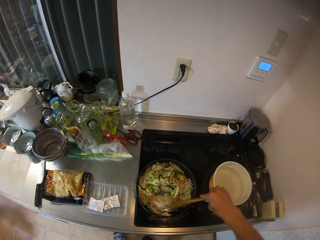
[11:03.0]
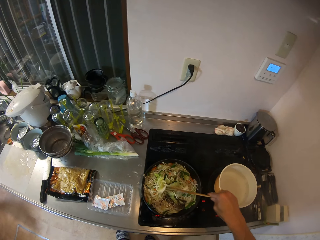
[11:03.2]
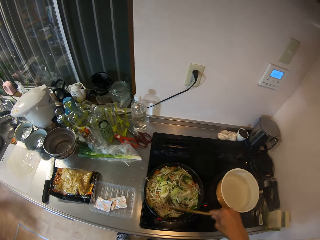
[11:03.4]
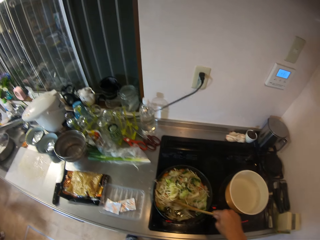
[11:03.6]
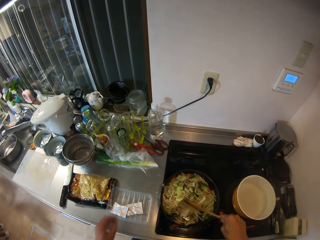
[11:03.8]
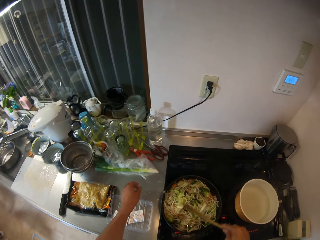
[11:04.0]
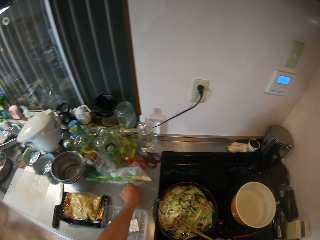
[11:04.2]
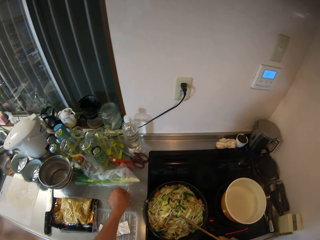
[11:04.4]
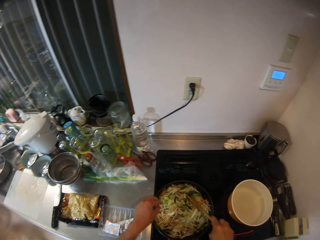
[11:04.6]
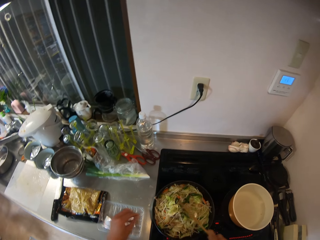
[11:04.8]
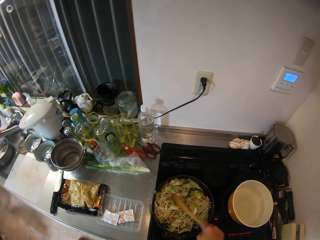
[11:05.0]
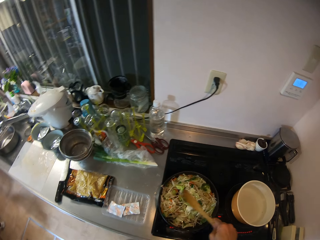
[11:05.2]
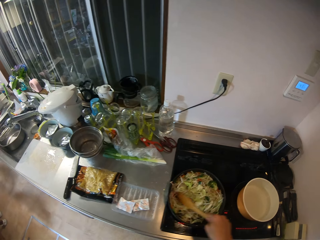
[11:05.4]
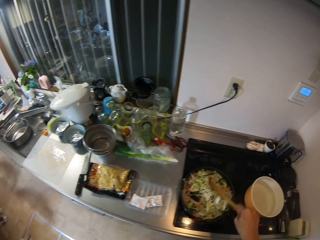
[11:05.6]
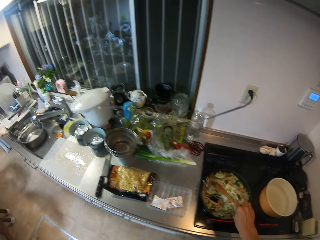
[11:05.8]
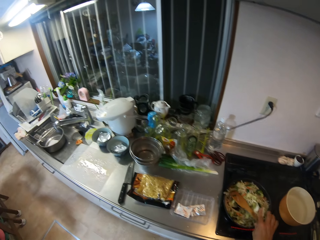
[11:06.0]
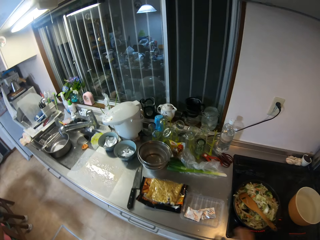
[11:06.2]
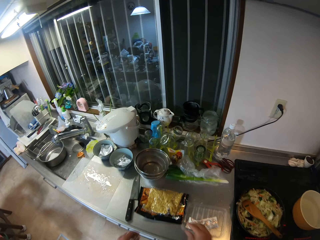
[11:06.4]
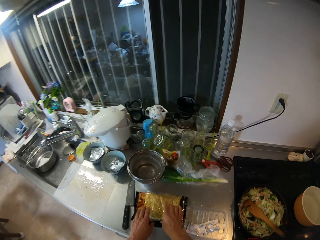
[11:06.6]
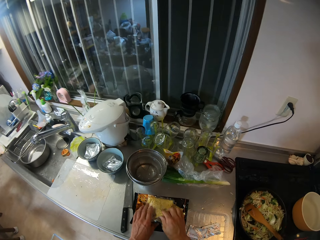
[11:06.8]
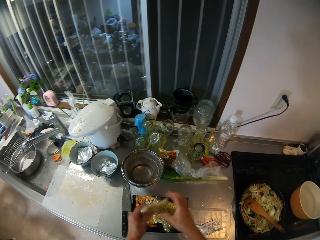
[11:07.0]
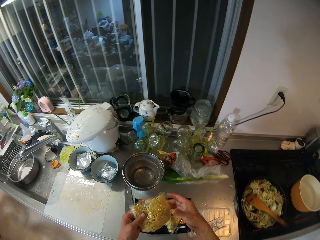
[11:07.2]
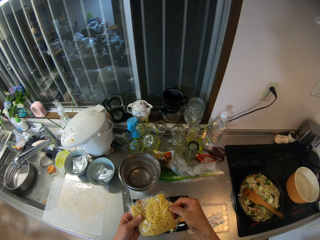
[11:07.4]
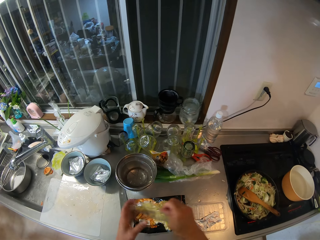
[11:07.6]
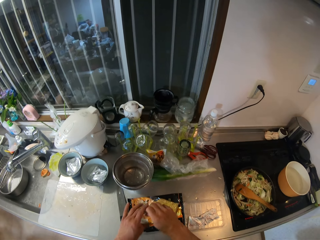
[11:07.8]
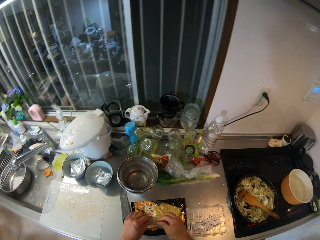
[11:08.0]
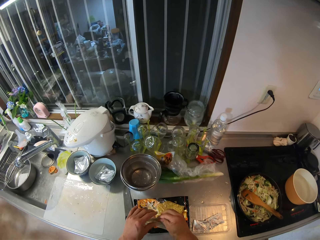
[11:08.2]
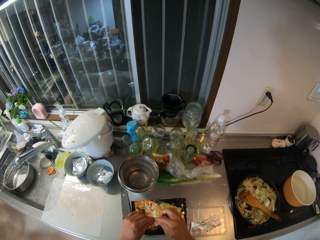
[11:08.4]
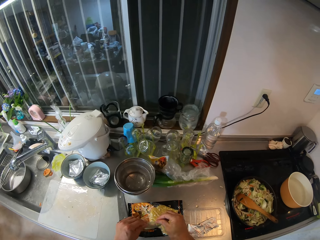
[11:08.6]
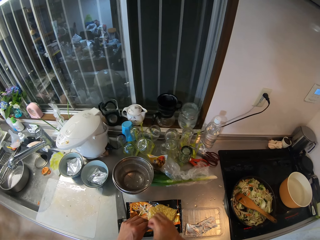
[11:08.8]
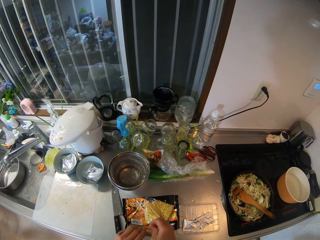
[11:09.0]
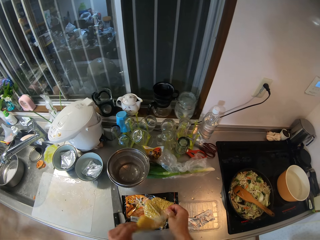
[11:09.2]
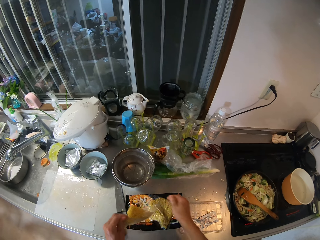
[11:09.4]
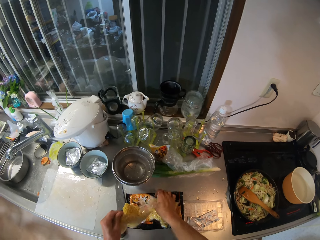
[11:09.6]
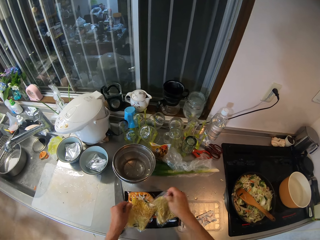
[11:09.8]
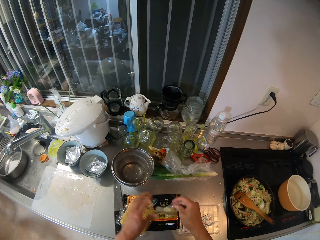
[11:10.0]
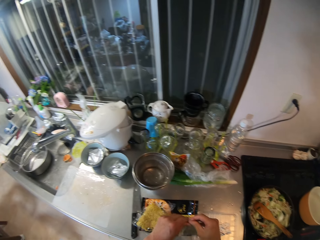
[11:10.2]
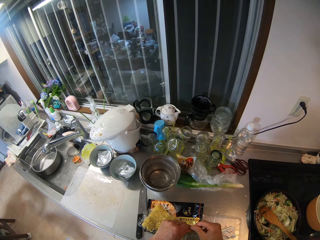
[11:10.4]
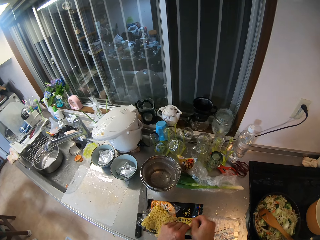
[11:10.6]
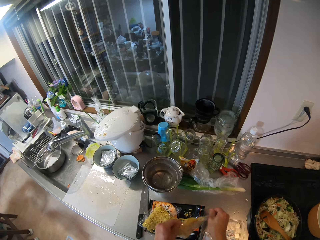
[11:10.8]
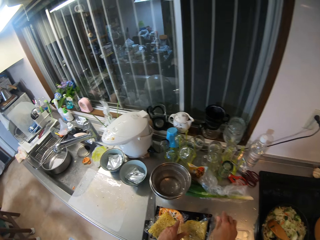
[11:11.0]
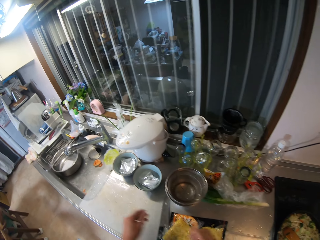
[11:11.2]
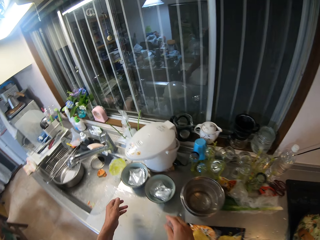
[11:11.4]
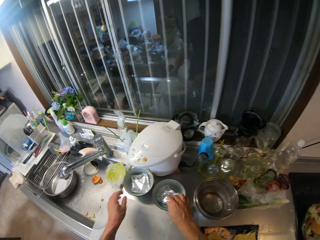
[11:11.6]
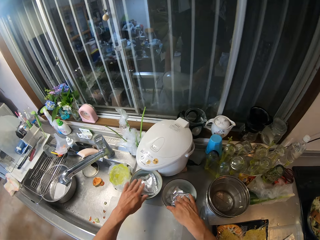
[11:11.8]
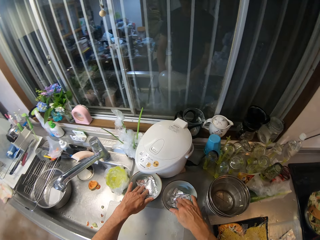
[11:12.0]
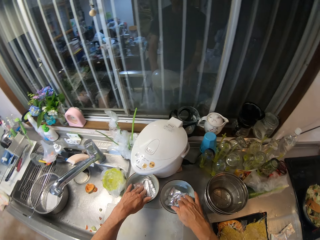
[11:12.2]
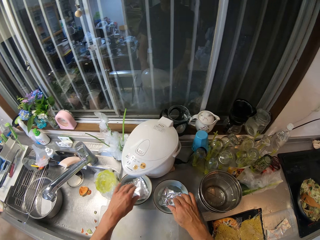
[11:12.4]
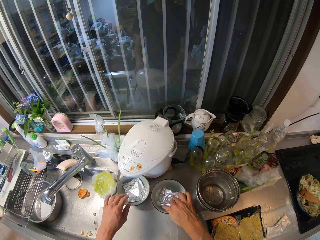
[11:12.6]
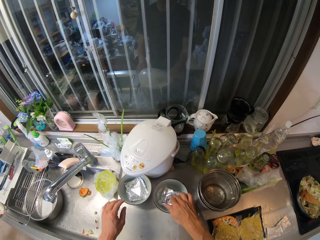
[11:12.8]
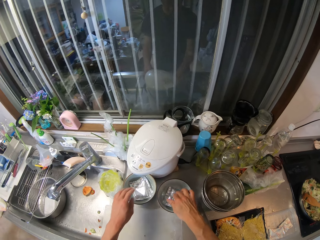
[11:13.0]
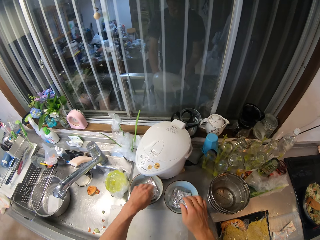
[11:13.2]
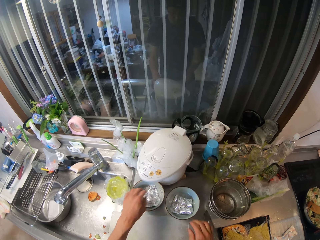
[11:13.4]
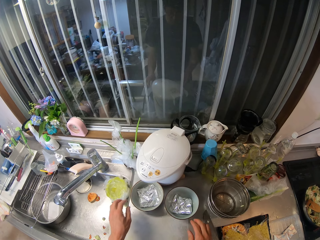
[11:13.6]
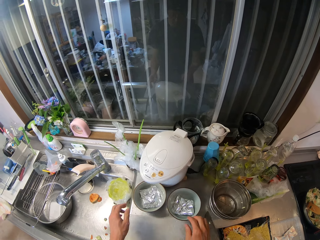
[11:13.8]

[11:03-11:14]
The camera wearer picks up the strand of noodles or piece of cabbage on the kitchen cabinet. He puts it back inside the stir fry. He stirs the fry inside the pot on the cooker. He drops the spatula inside the stir fry. He picks up a nylon of noodles on the kitchen cabinet. He holds the packed food. He opens the nylon of noodles in his hand. He picks up another nylon of noodles on the kitchen cabinet. He opens the nylon of noodles in his hand. He dips the aluminum foil or bags of tea well inside the water.

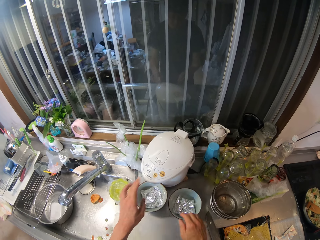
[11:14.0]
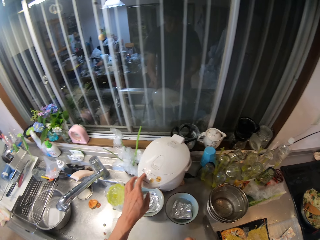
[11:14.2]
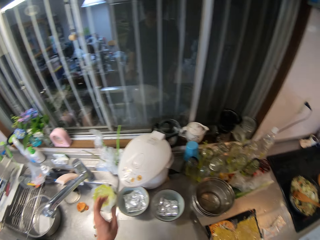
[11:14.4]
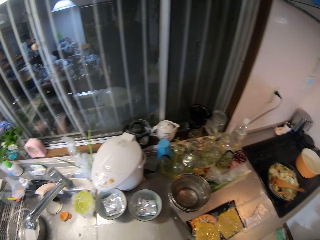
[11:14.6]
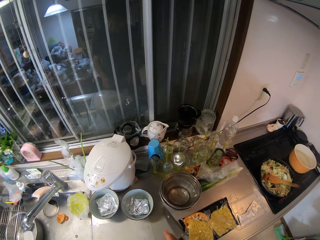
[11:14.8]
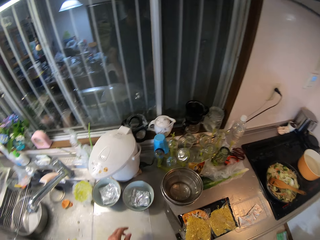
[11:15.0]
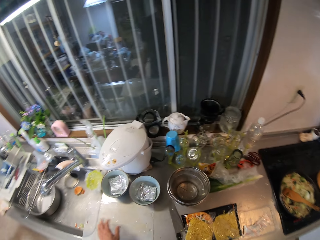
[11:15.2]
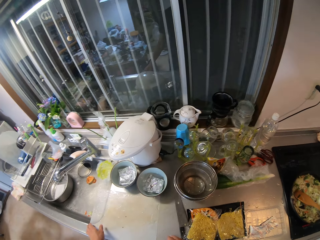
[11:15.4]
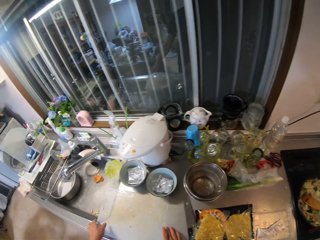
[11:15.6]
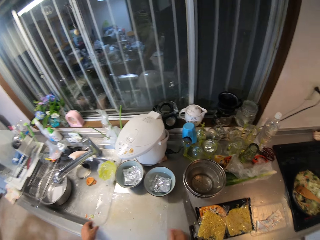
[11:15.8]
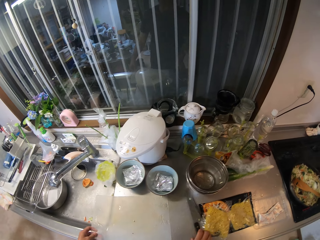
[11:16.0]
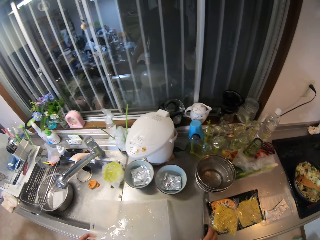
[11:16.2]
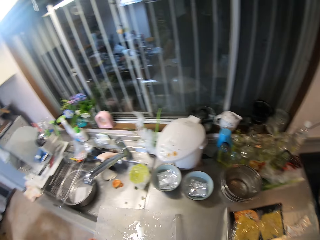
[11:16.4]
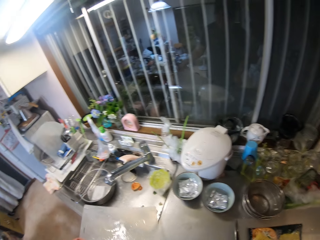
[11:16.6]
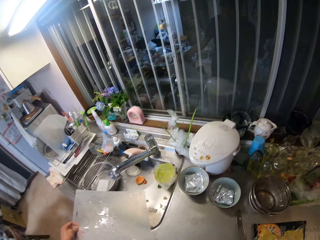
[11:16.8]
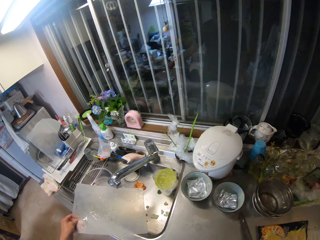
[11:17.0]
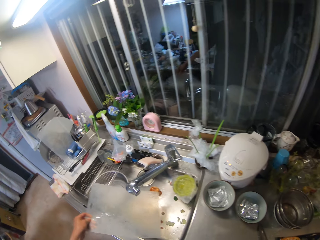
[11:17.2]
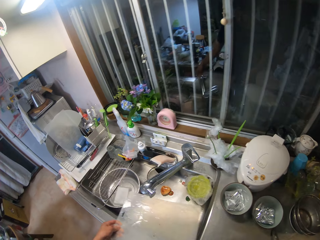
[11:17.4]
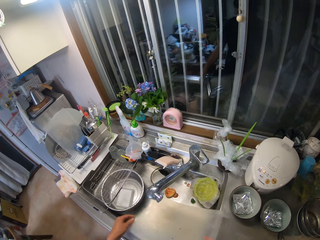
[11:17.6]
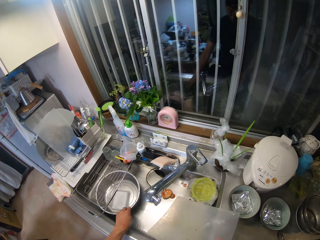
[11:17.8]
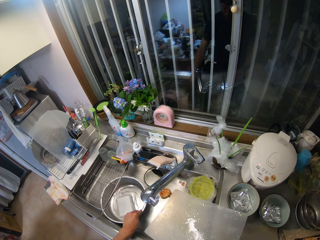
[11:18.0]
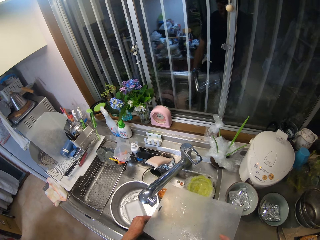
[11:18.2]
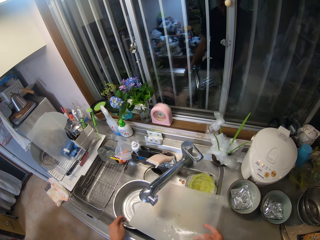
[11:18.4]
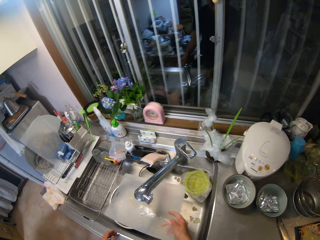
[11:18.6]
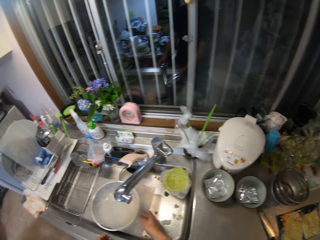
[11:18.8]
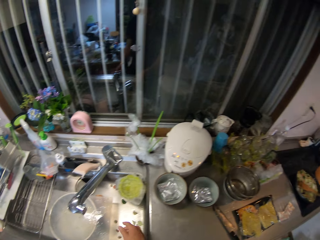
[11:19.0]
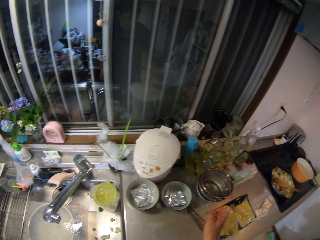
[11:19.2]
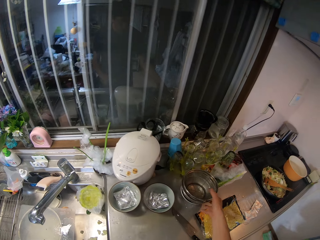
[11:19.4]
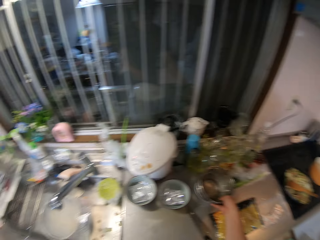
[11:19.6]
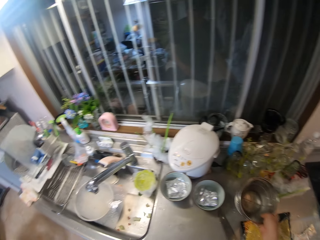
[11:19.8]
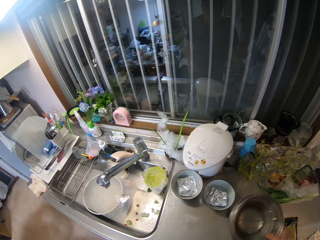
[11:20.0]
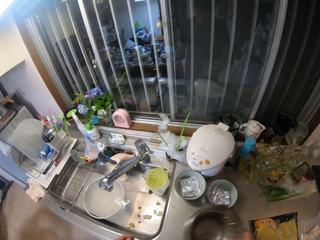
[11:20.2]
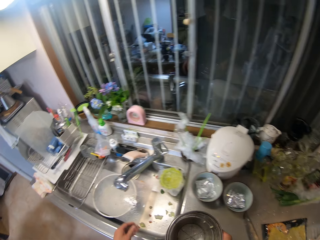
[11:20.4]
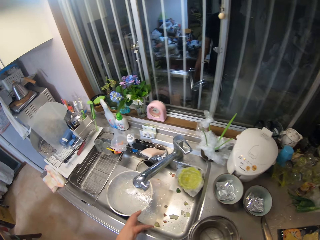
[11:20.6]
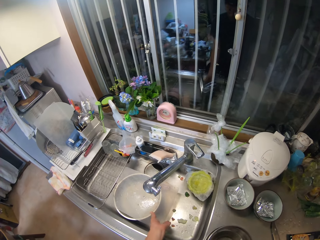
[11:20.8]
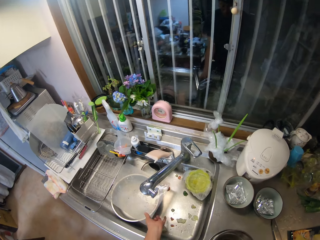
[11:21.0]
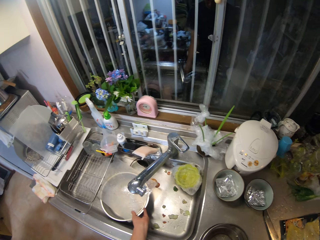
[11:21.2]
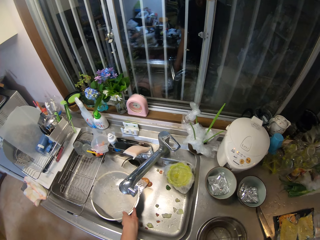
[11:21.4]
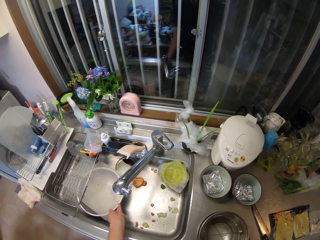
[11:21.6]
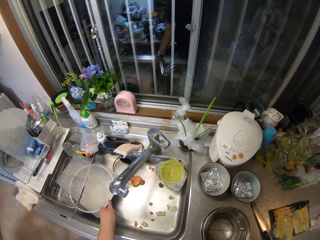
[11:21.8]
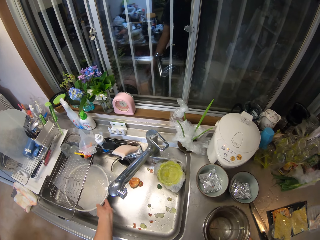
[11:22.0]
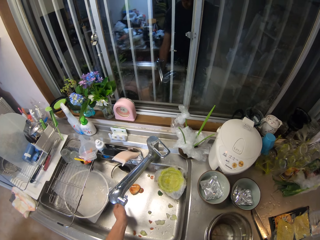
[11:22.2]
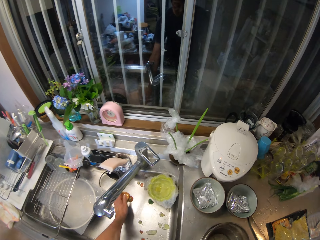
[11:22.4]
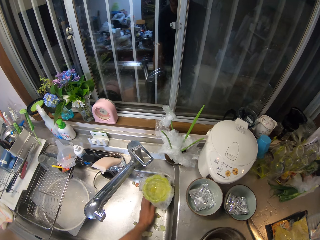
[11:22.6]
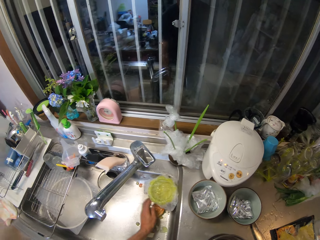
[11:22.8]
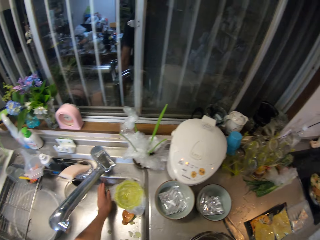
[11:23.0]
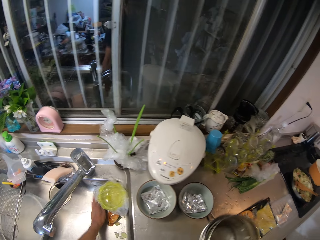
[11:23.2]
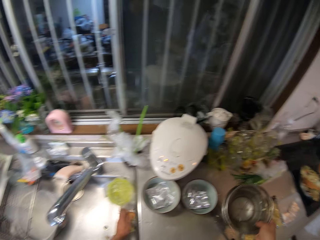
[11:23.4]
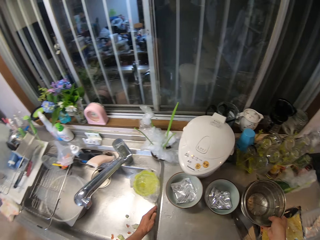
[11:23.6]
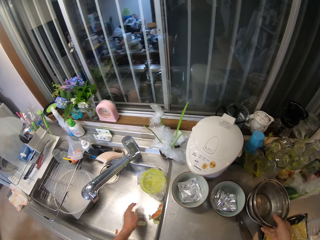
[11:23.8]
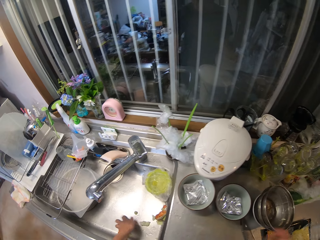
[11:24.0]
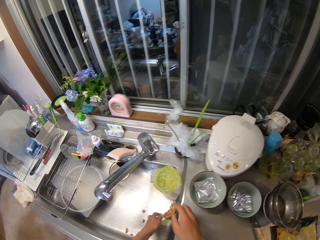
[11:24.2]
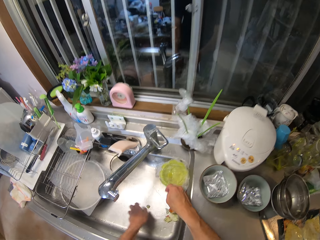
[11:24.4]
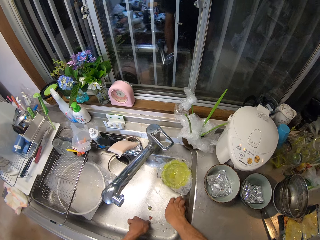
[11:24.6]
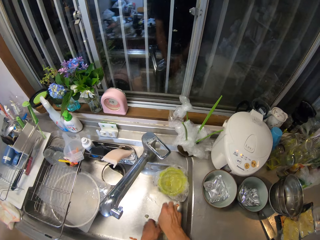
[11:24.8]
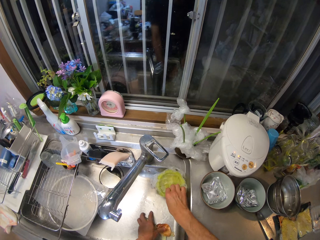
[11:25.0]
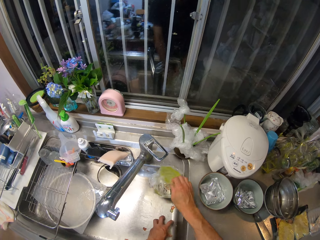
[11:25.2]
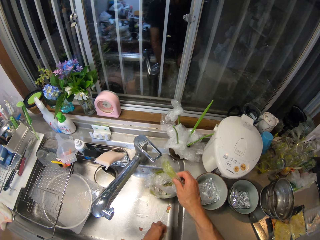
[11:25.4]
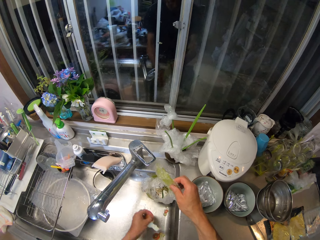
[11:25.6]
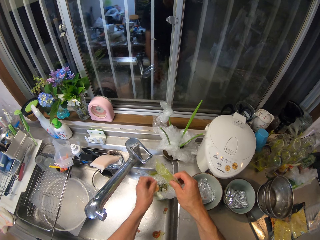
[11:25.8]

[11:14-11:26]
The camera wearer touches the electric kettle on the kitchen cabinet. They carry a cutting board on the kitchen cabinet. They pick up a knife on the kitchen cabinet. They hold the cutting board. They drag a plate or cooking pot inside the kitchen basin sink. They drop the cutting board on the plate inside the kitchen basin sink. They hold the colanders. They pack the plates with sieve on the kitchen cabinet. They move the cooking pot. They adjust the cutting board on the plate inside the kitchen basin sink. They pack the dirt inside the kitchen basin sink aside. They drop the plates with sieve on the kitchen cabinet. They pick the food remains from the sink. They pack the dirt inside the kitchen basin sink aside with both hands.
